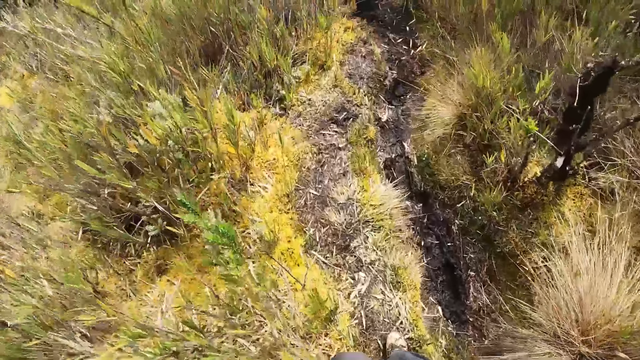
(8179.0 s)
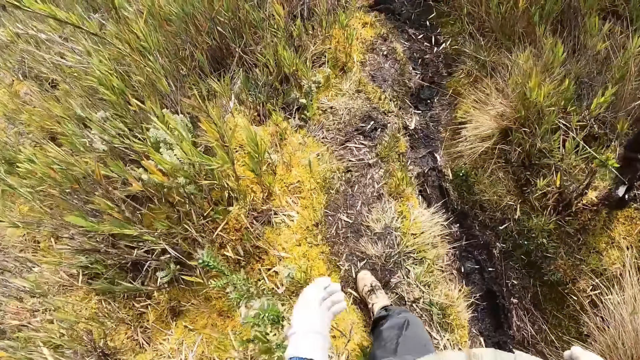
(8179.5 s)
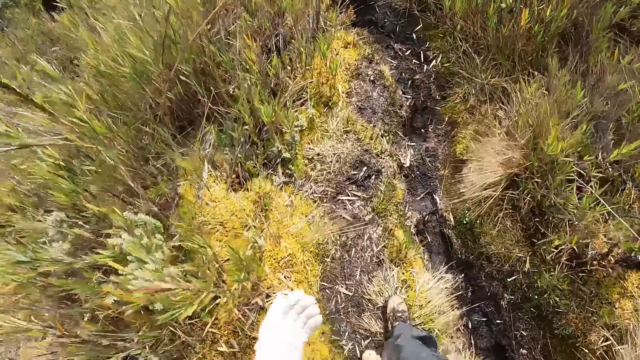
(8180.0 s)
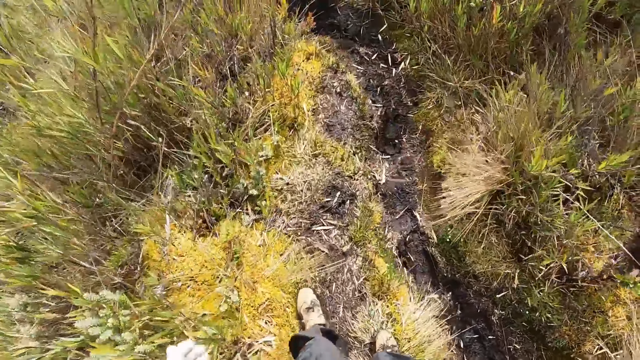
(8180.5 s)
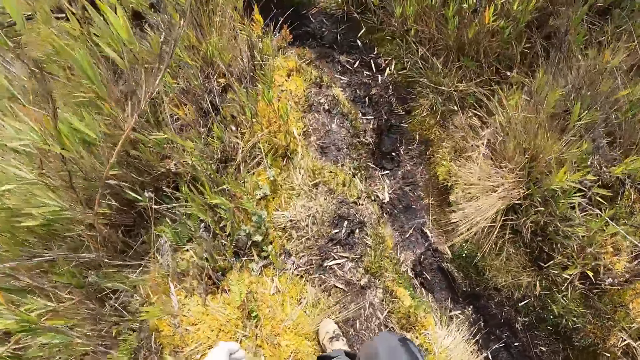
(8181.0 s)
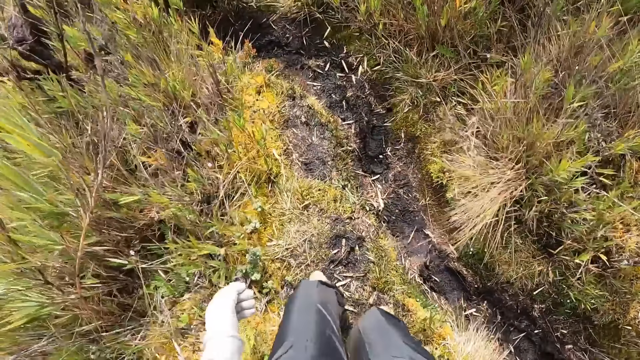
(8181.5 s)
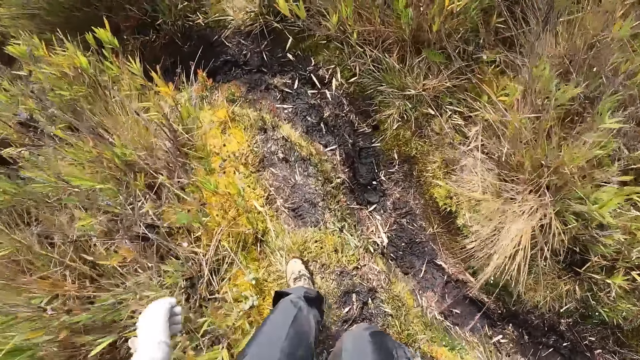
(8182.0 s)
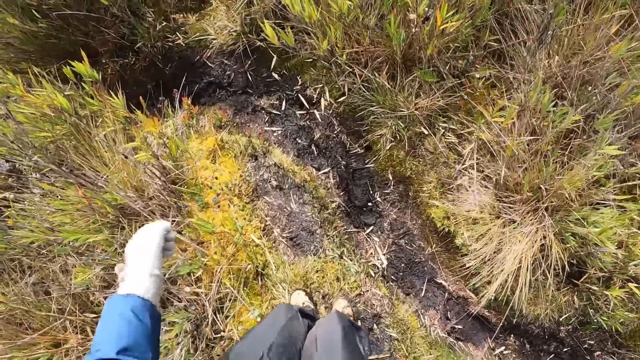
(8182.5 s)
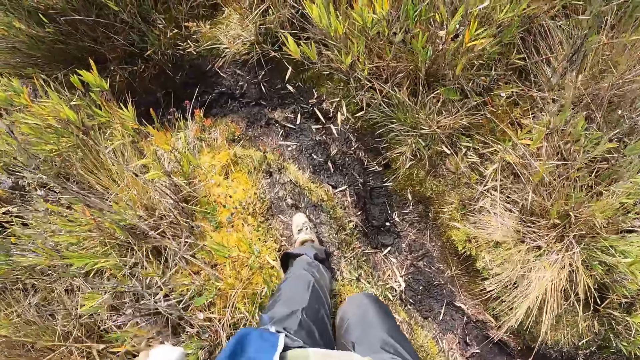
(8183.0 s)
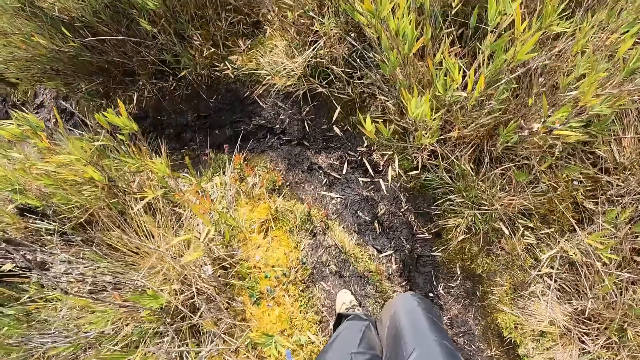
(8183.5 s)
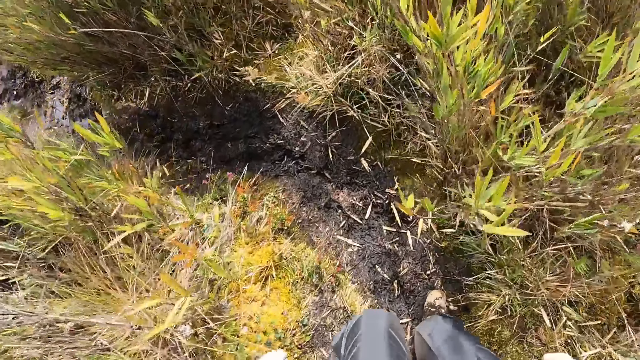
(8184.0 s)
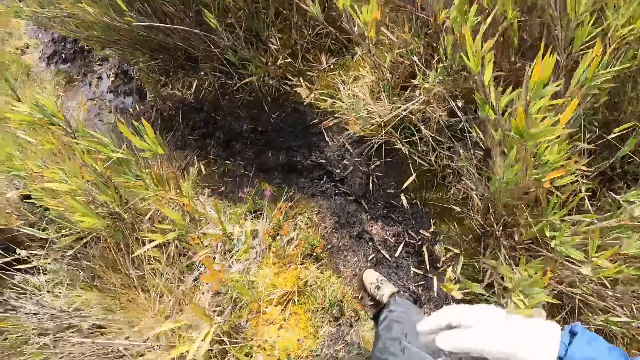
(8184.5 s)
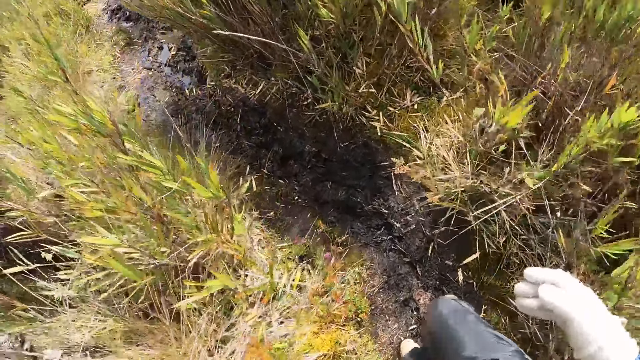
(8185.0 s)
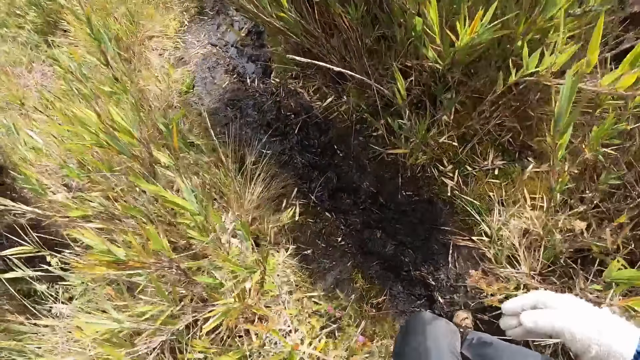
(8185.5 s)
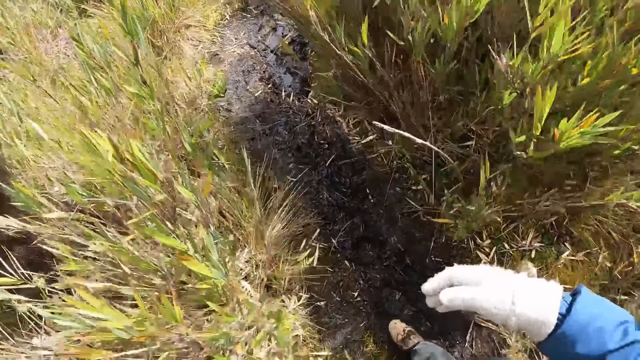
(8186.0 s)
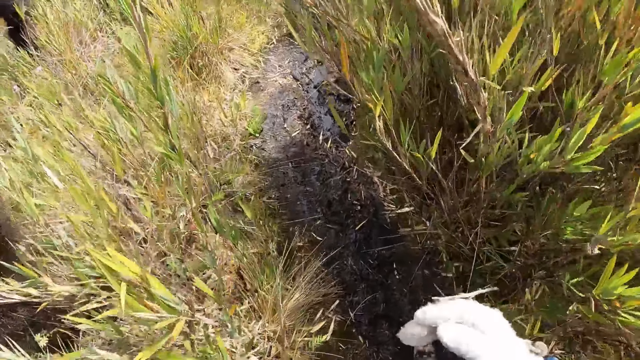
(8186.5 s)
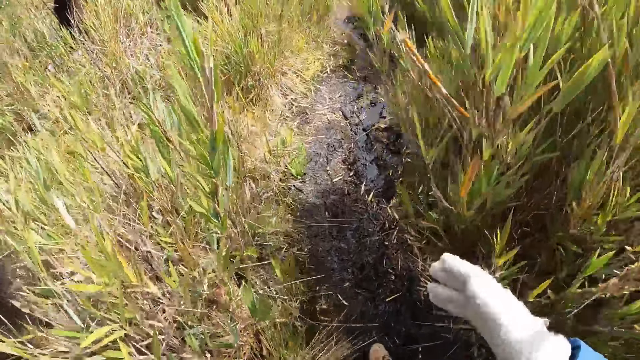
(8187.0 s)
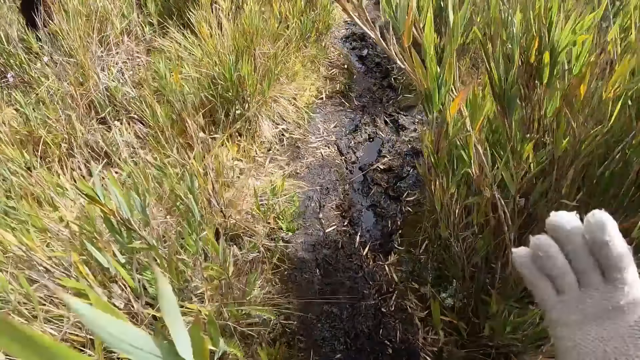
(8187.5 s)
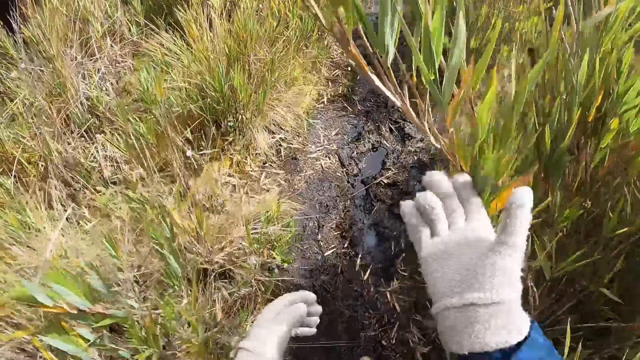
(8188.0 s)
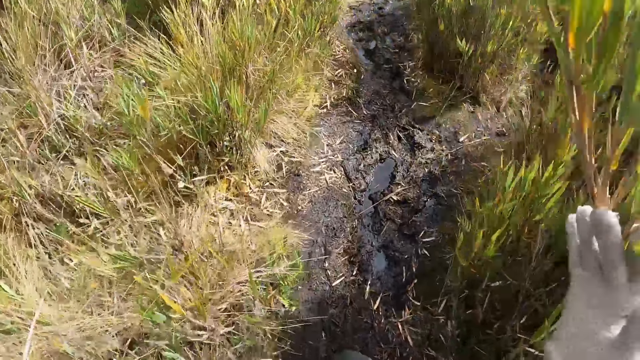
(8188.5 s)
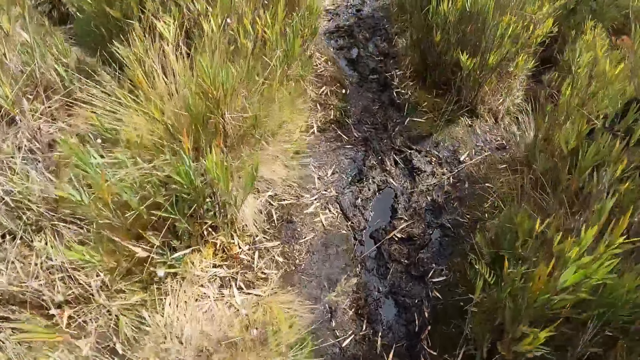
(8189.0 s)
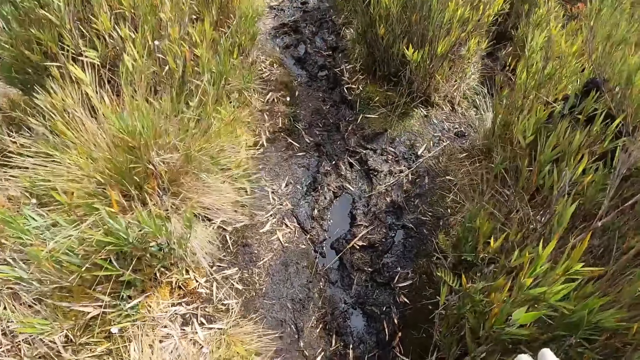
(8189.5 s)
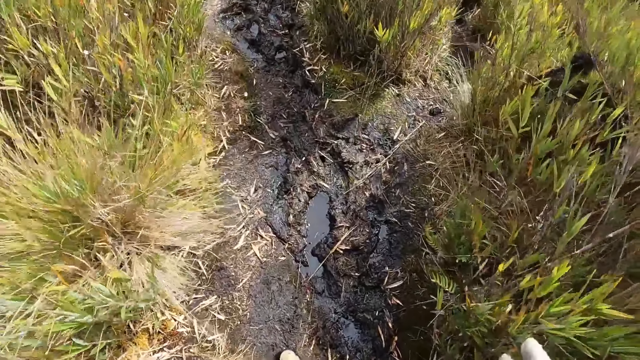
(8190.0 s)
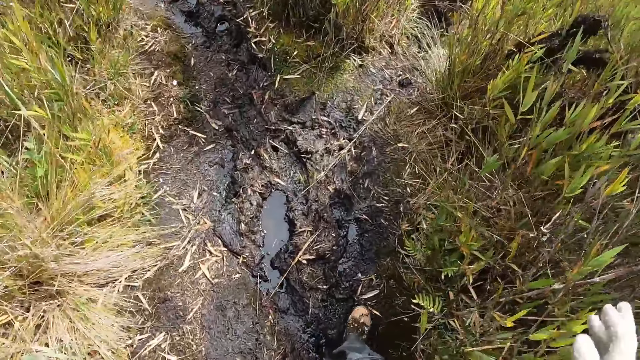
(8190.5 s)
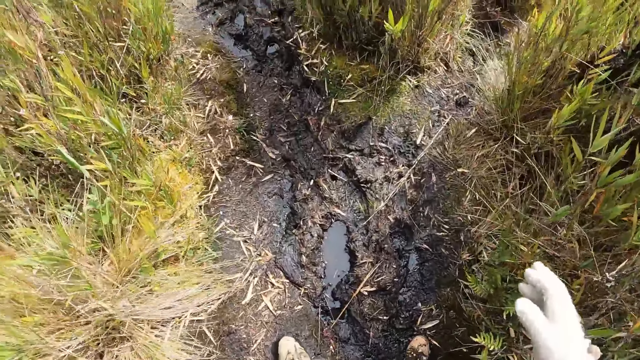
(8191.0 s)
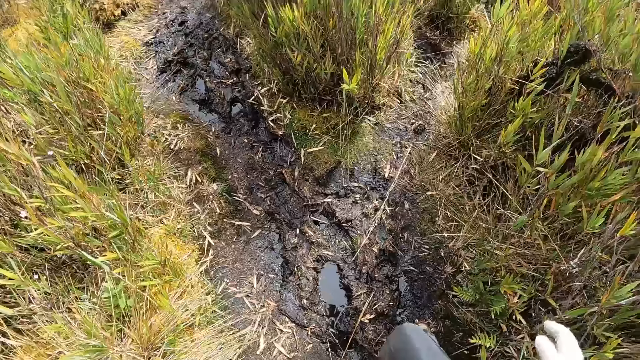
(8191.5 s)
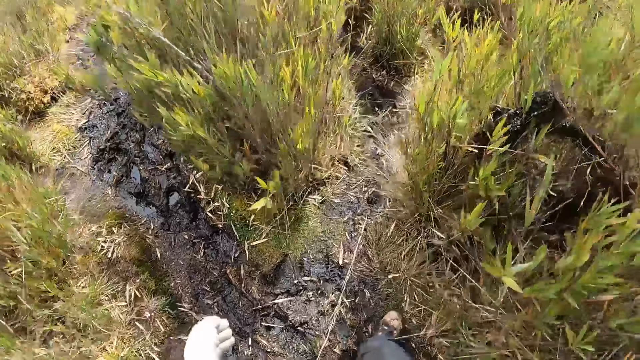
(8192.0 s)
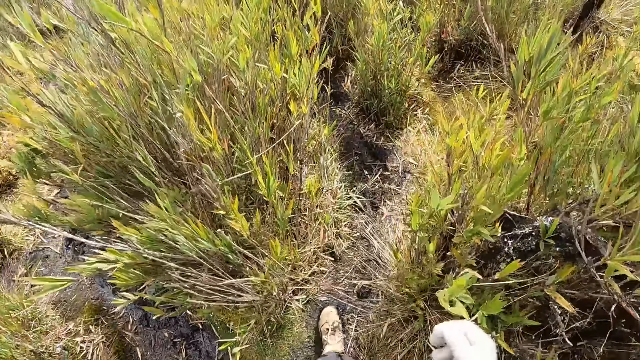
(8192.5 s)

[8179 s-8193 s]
The camera wearer swings the left hand. He walks in the field. He moves both hands. He moves grass aside with his right hand. He walks in the field.

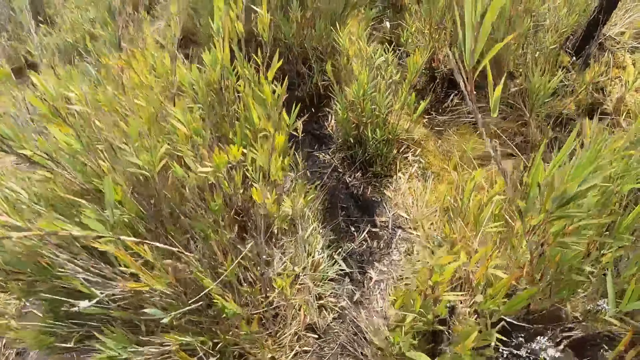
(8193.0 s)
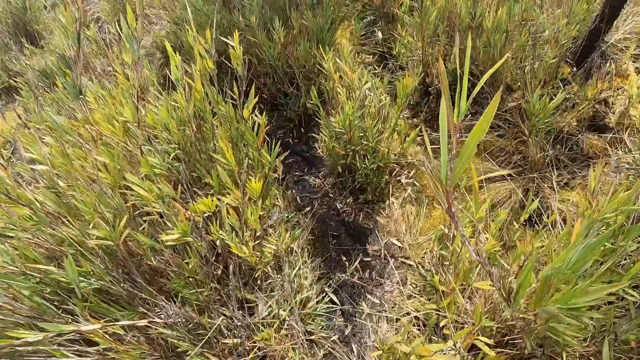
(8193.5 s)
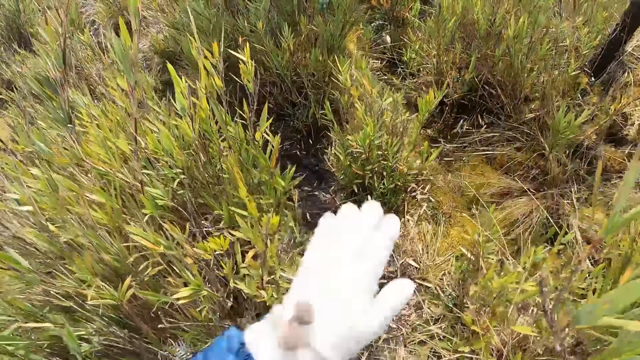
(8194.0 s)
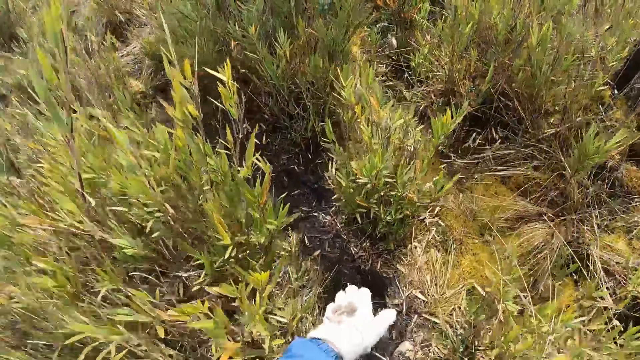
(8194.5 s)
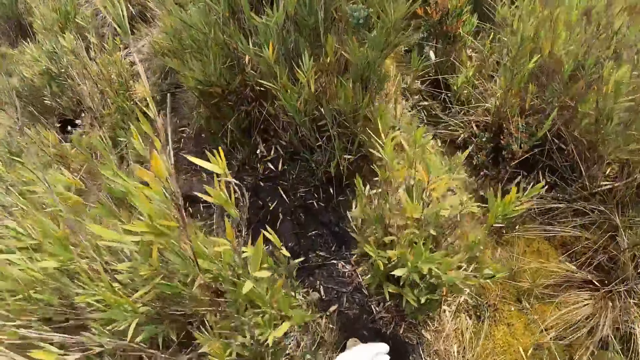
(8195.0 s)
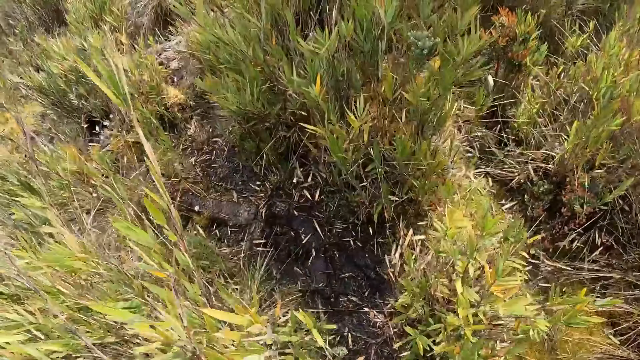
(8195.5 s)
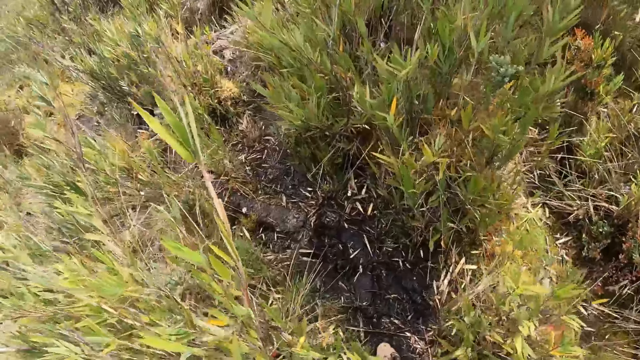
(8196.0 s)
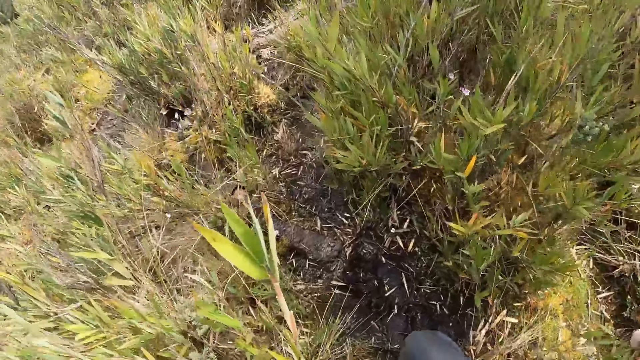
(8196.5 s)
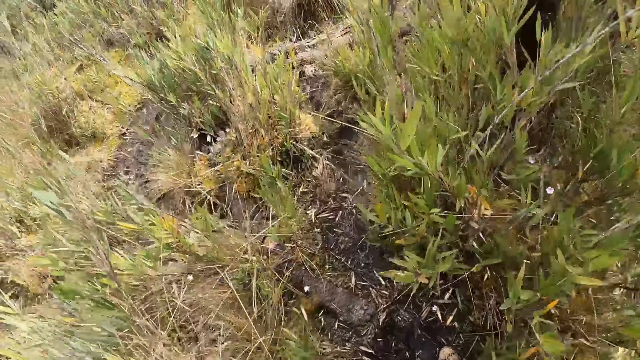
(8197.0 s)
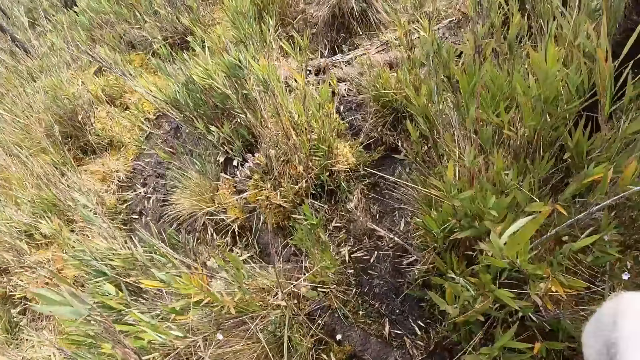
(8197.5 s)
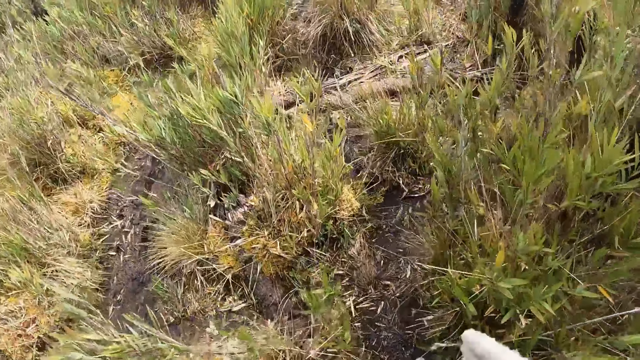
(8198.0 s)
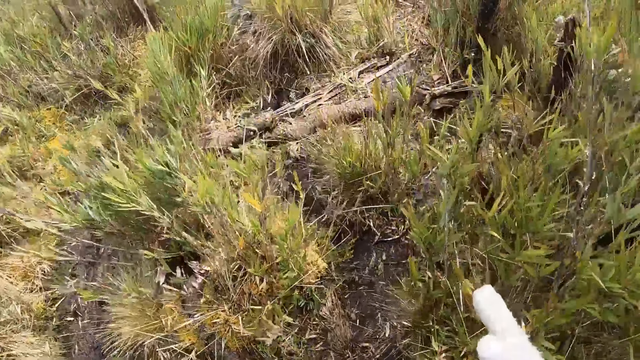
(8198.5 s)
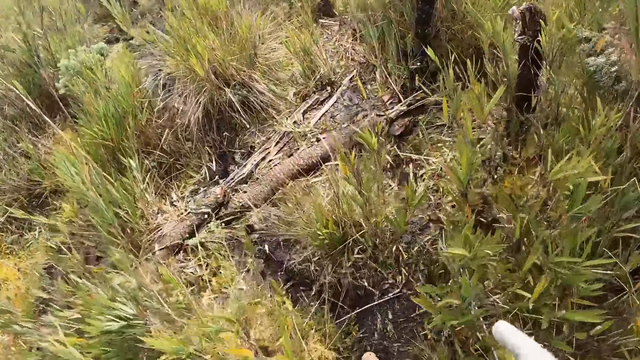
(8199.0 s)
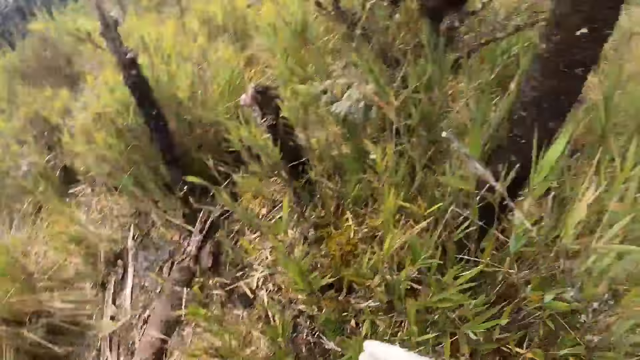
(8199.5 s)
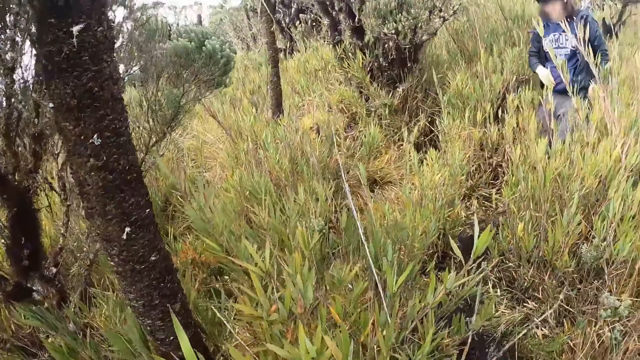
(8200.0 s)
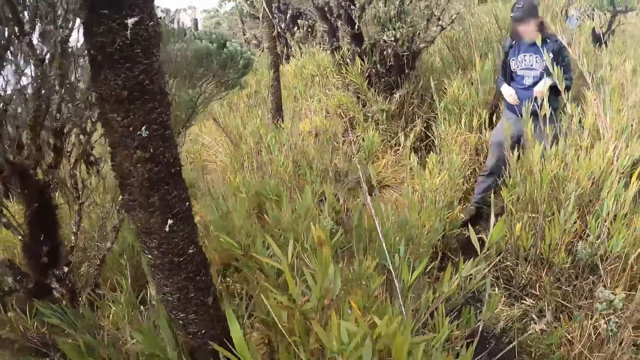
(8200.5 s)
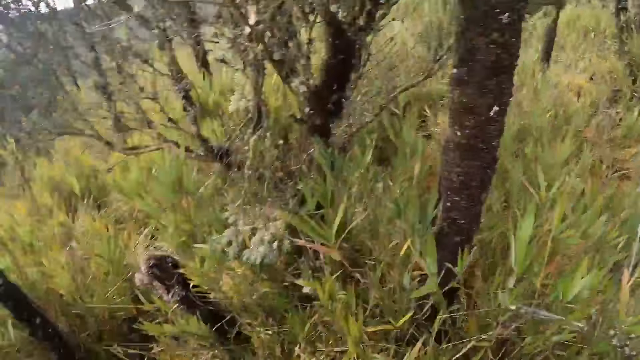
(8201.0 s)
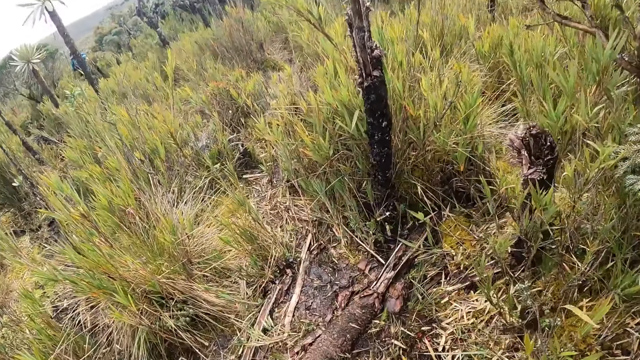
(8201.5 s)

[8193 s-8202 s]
The camera wearer claps hands. They walk in the field. They turn round.
